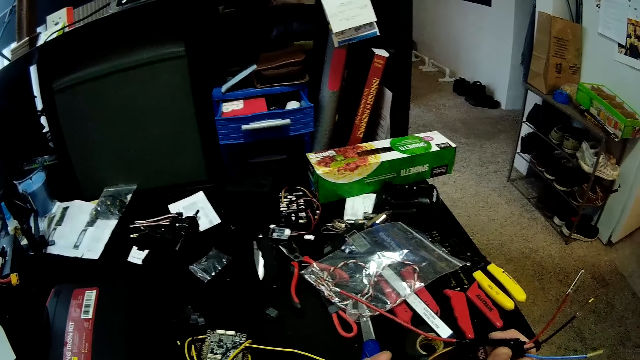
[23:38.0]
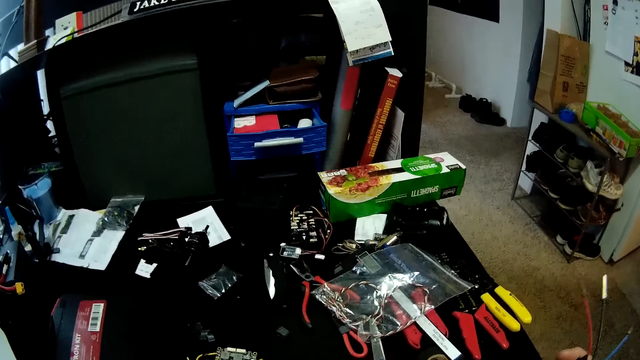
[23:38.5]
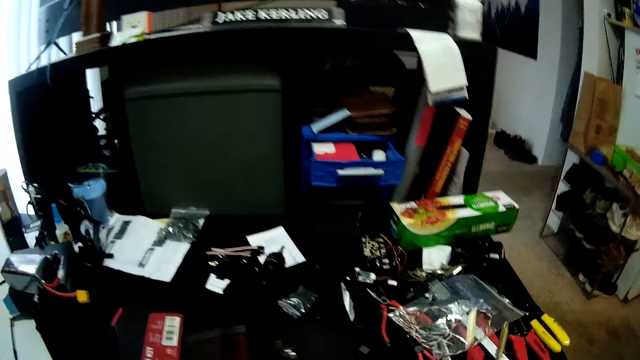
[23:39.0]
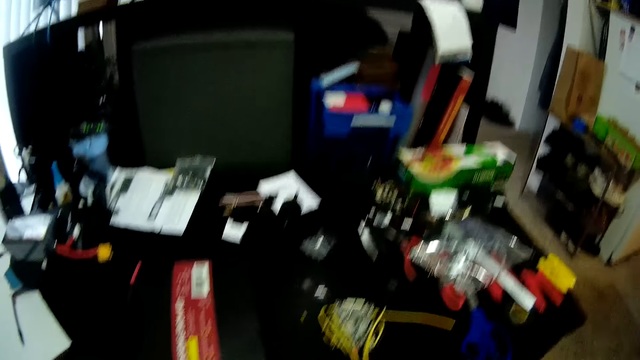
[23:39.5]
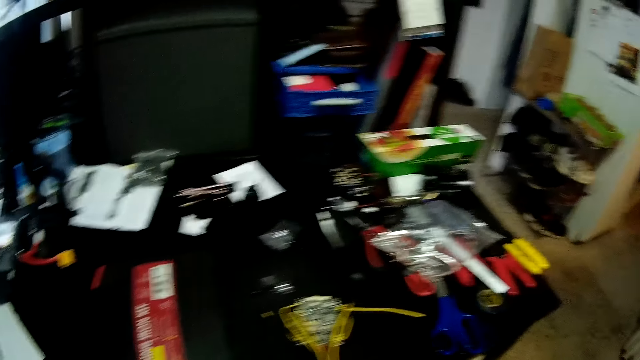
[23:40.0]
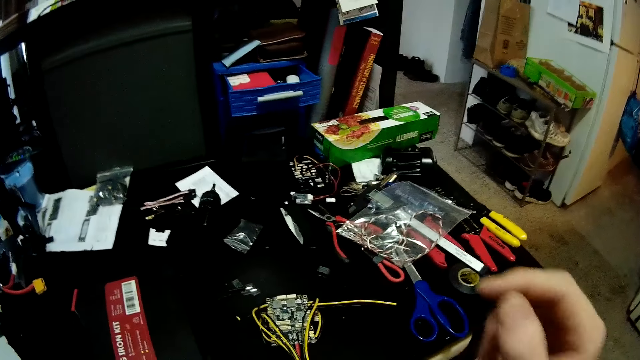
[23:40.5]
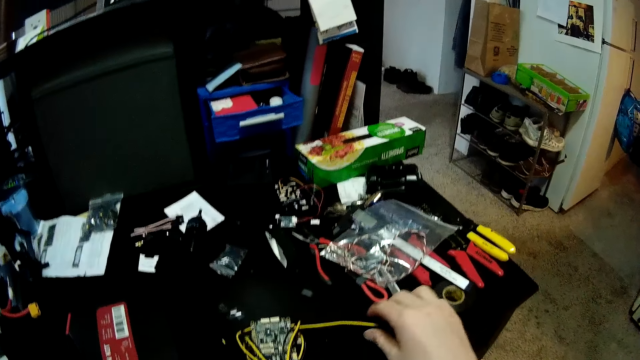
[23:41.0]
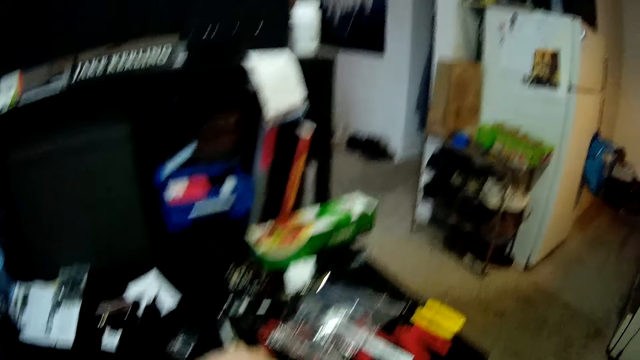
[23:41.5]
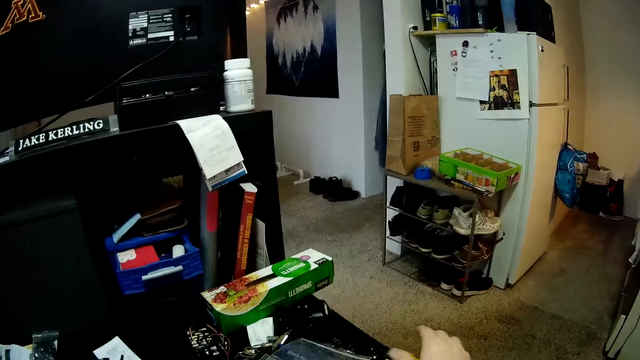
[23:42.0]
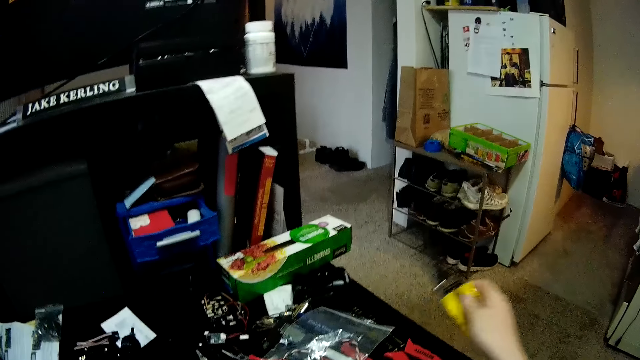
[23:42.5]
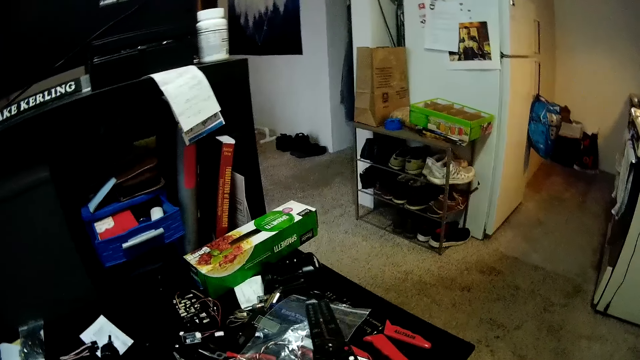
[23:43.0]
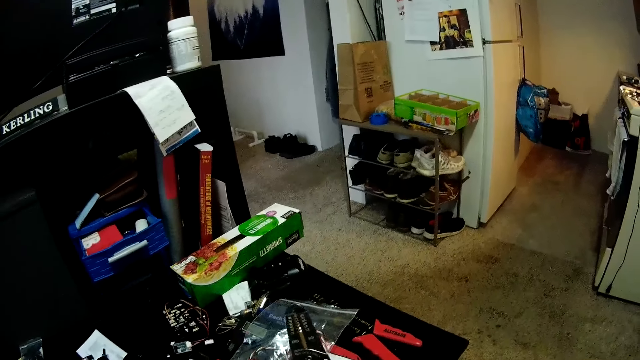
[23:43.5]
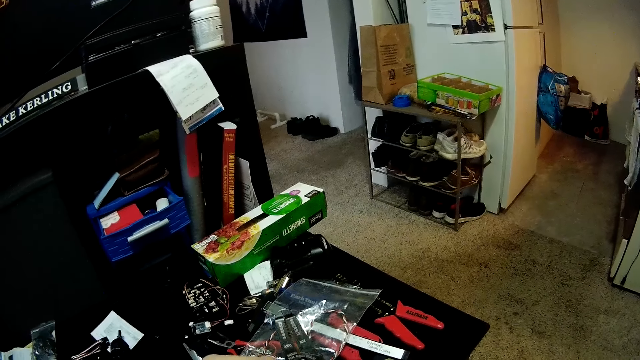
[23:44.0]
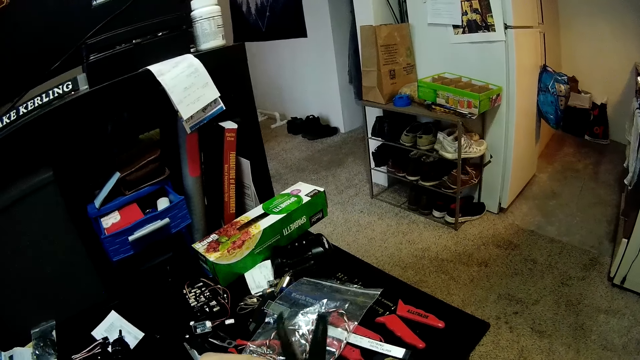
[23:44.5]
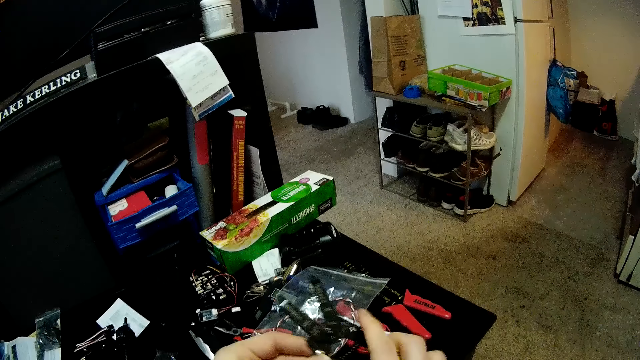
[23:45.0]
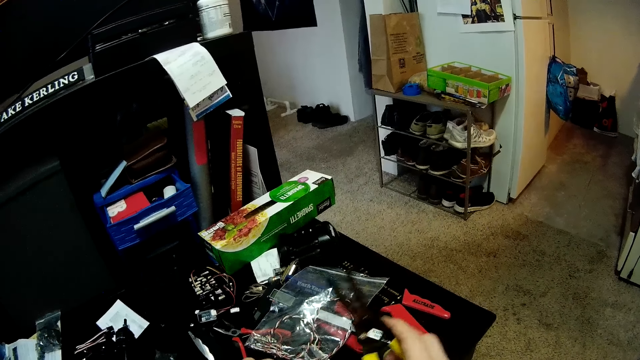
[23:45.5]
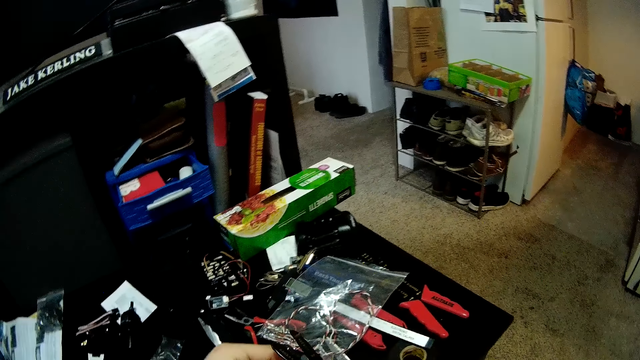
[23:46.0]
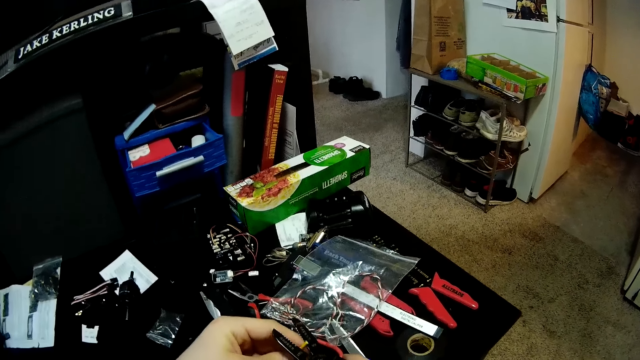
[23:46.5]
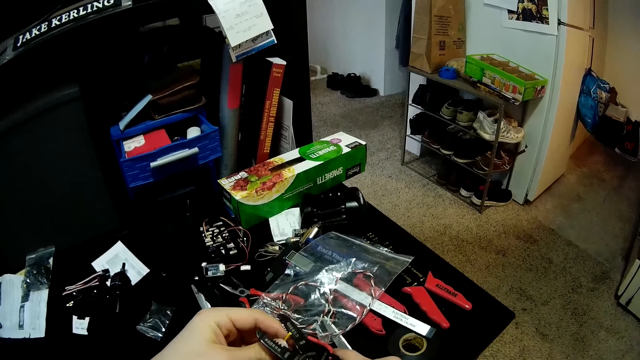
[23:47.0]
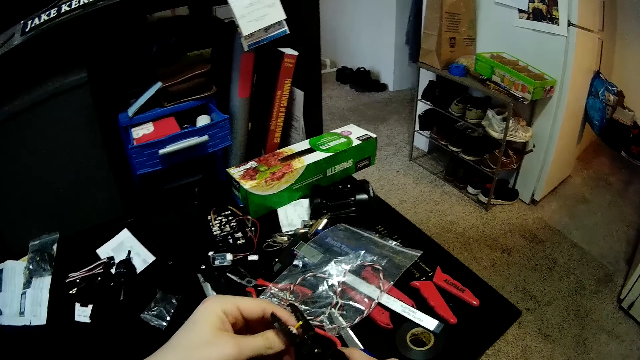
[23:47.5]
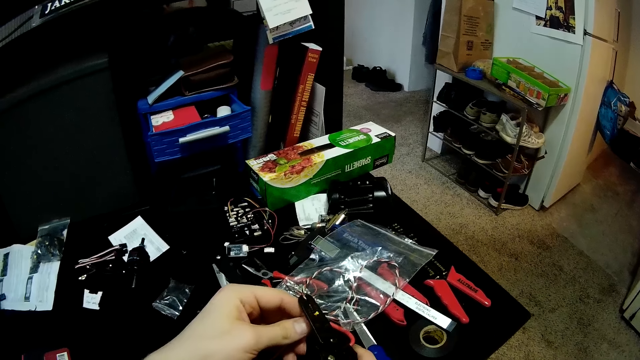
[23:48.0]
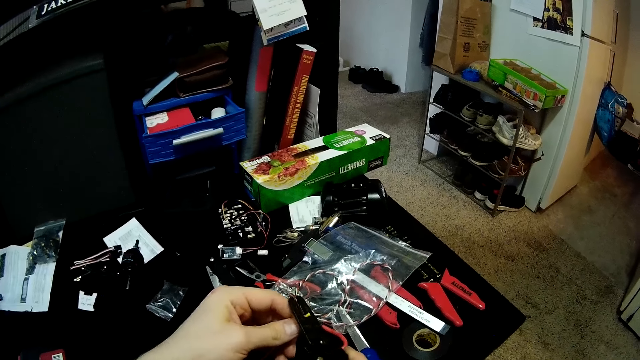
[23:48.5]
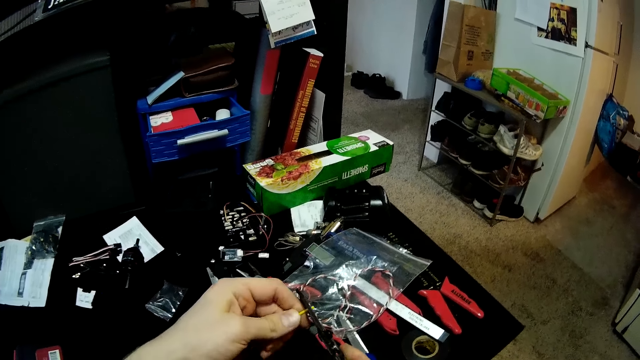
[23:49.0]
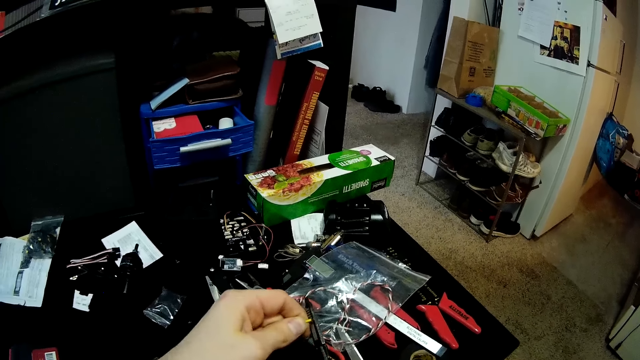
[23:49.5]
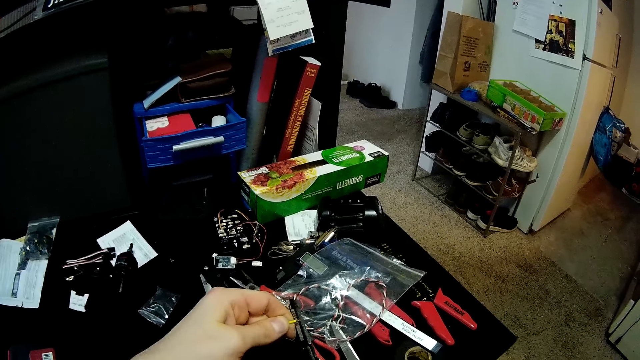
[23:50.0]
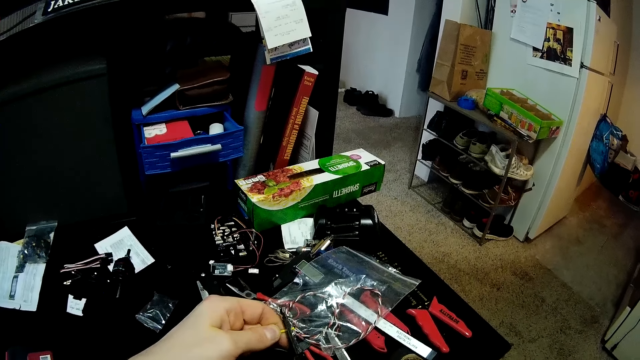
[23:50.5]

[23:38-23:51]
The camera wearer picks up pliers. They cut a wire with the pliers.

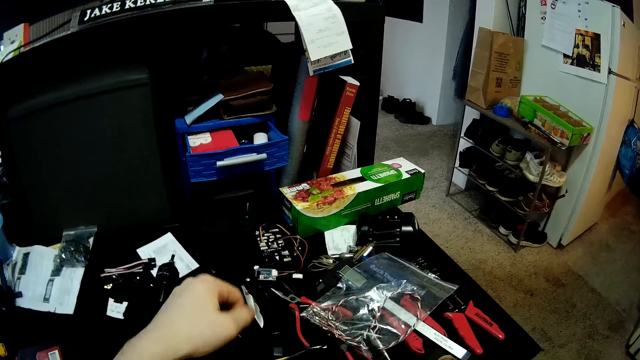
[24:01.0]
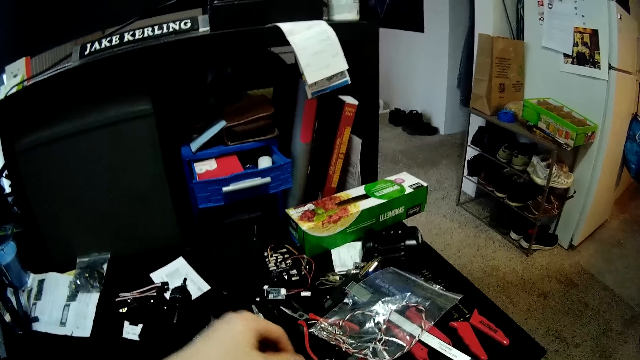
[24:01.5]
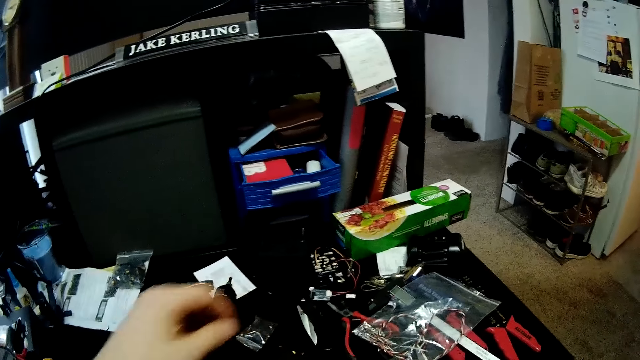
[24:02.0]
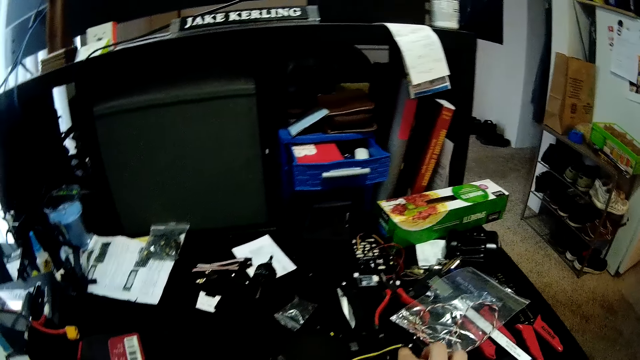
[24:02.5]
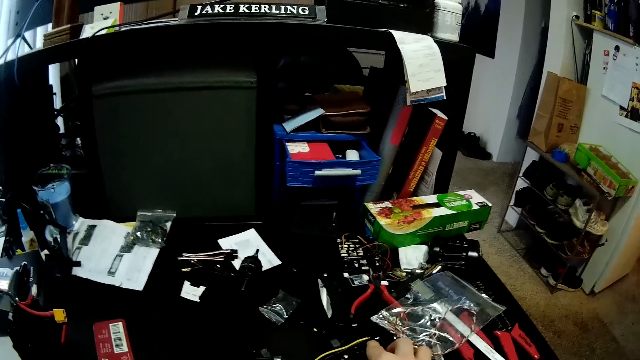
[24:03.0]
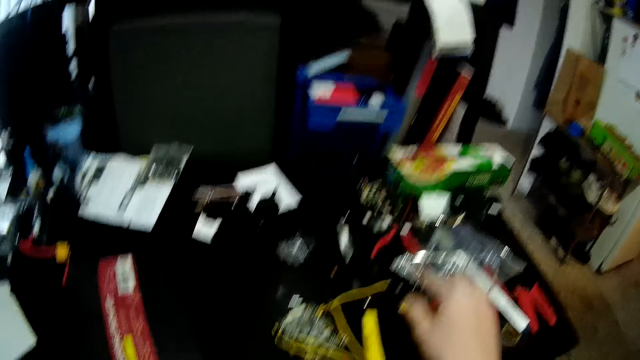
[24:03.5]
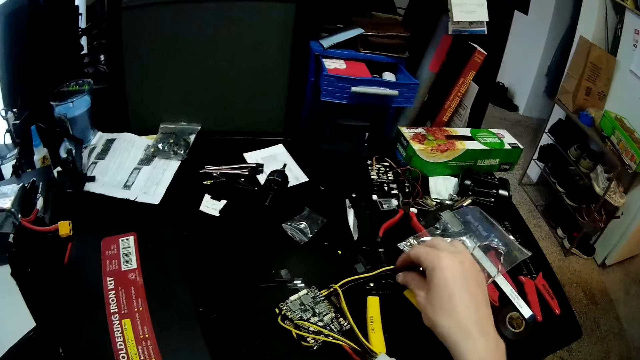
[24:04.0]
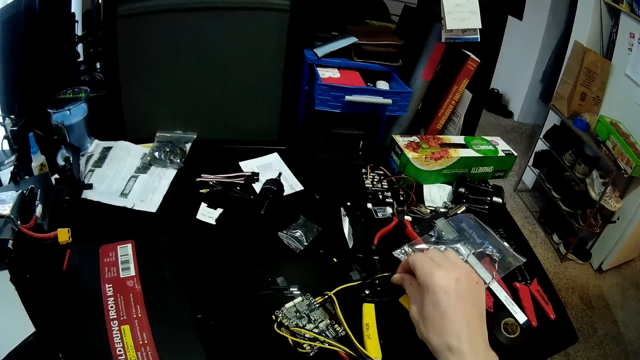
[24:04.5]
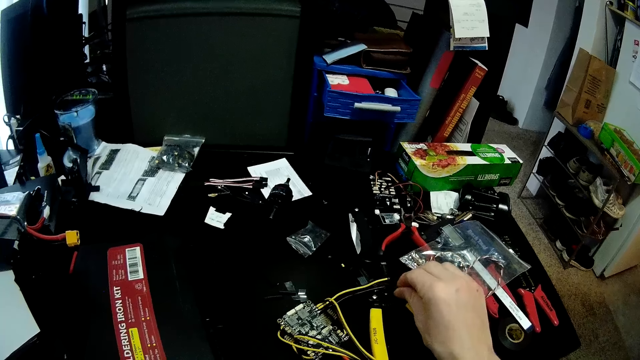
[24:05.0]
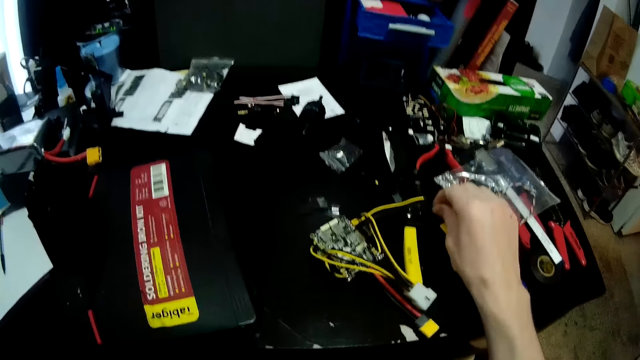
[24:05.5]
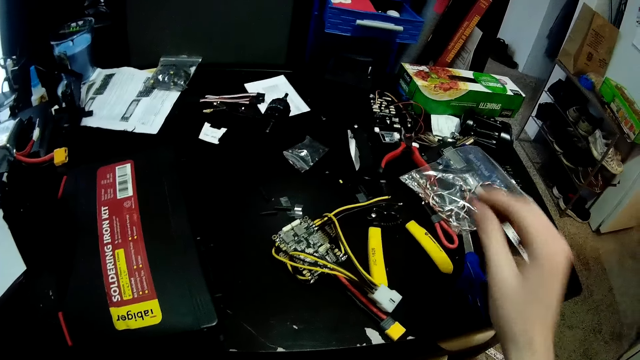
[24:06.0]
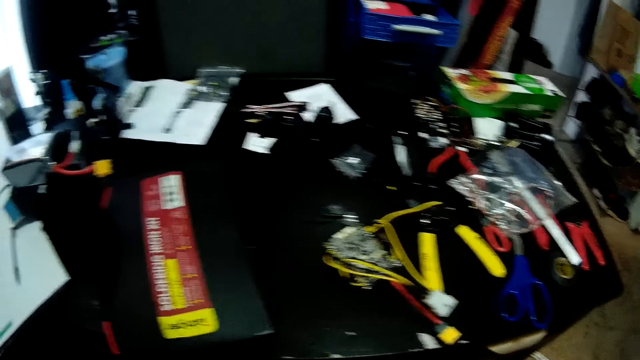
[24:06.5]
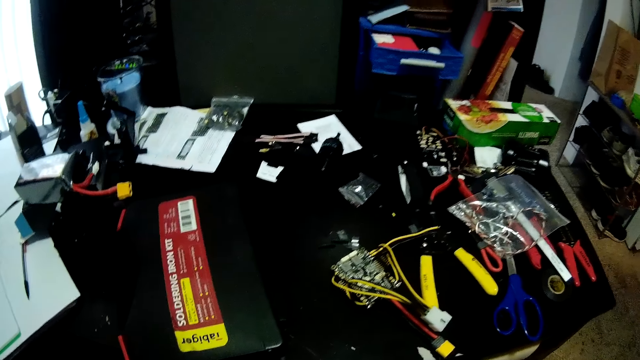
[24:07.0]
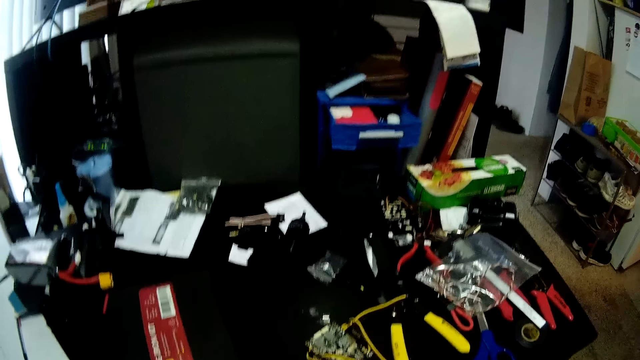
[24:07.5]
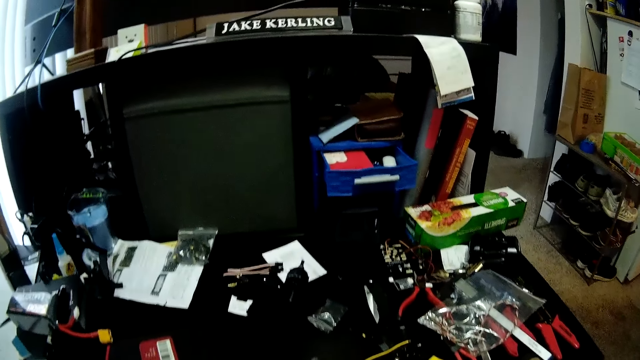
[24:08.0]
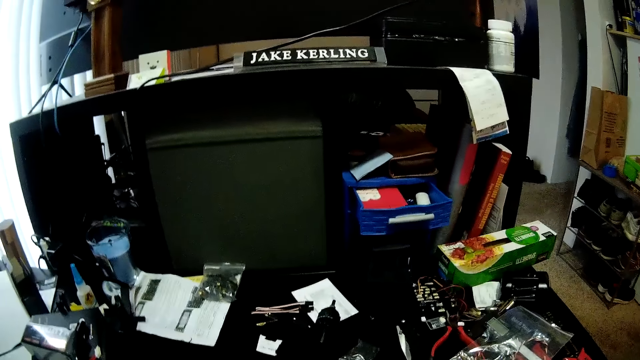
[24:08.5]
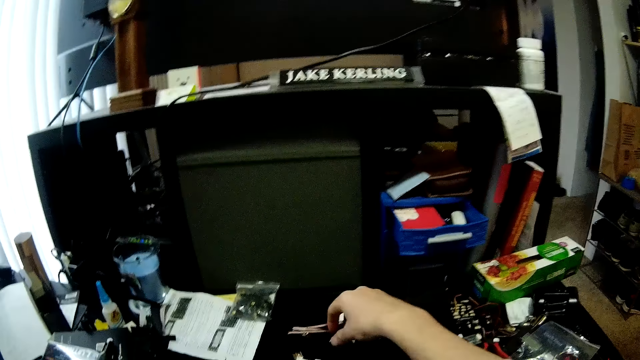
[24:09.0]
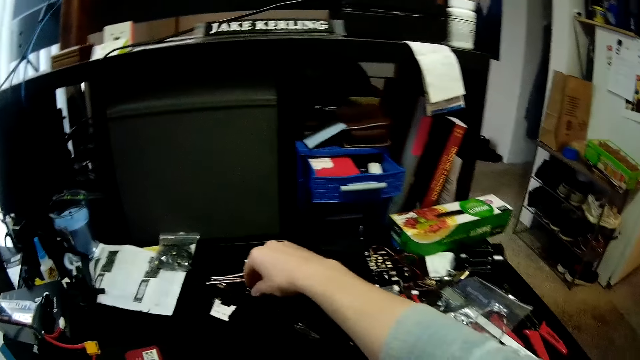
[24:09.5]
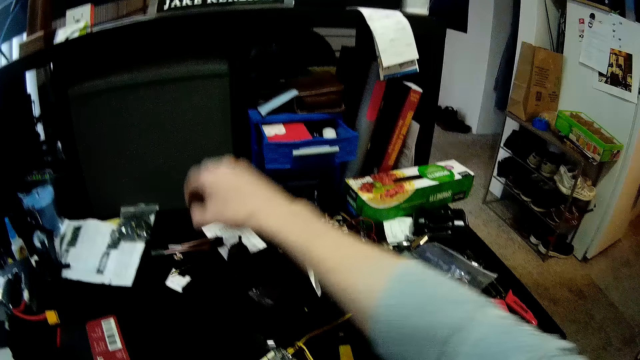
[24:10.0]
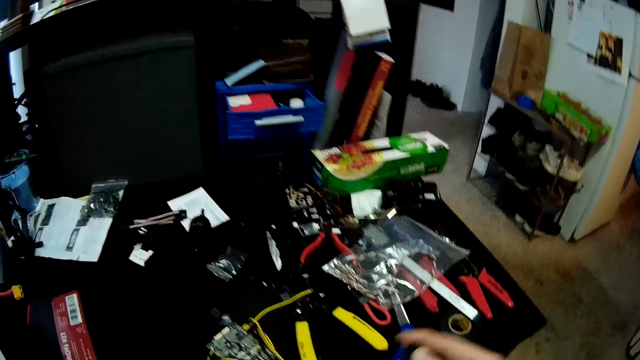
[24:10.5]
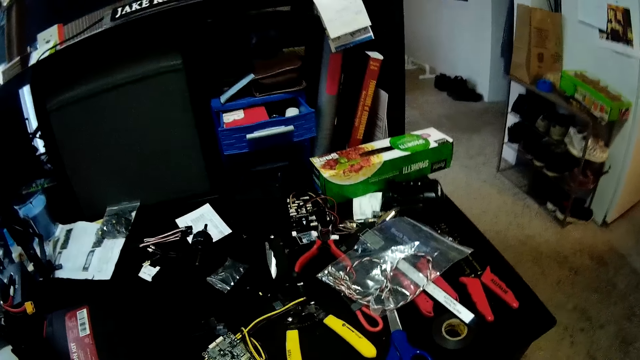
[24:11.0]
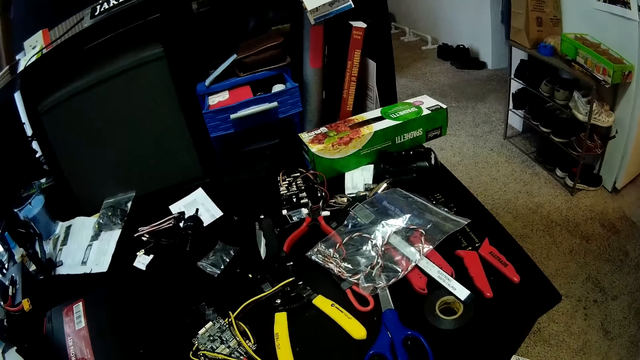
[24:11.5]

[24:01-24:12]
The camera wearer puts the pliers down. They touch the wire. They pick up something.
